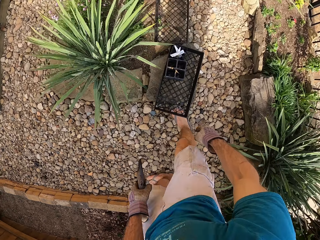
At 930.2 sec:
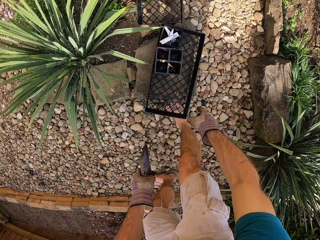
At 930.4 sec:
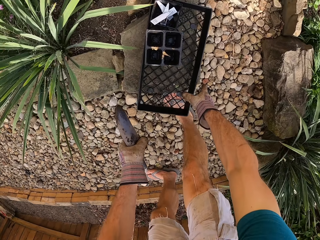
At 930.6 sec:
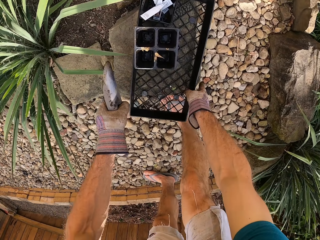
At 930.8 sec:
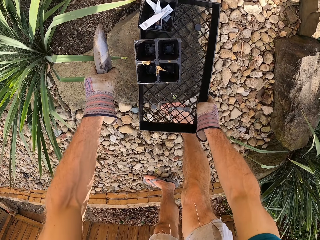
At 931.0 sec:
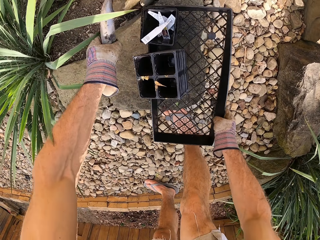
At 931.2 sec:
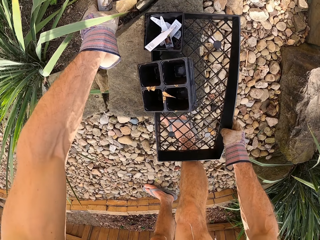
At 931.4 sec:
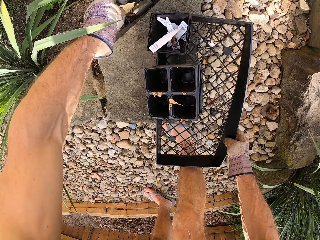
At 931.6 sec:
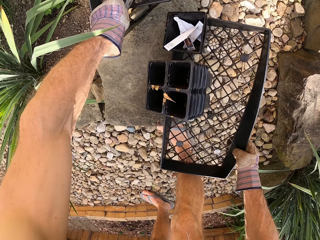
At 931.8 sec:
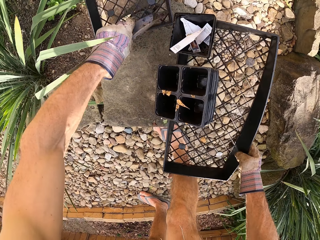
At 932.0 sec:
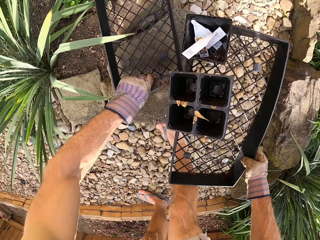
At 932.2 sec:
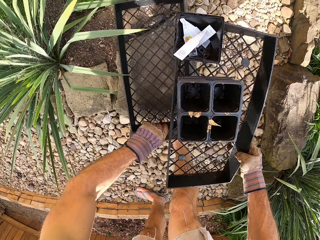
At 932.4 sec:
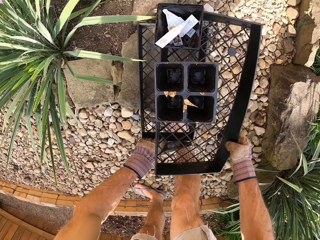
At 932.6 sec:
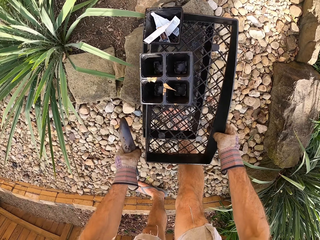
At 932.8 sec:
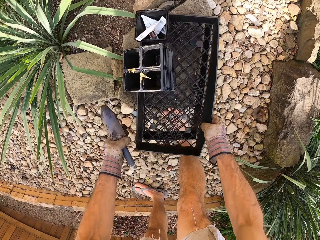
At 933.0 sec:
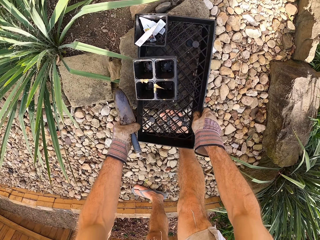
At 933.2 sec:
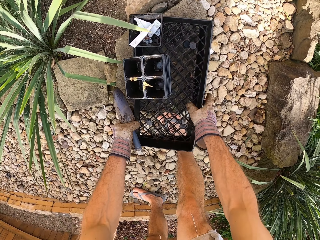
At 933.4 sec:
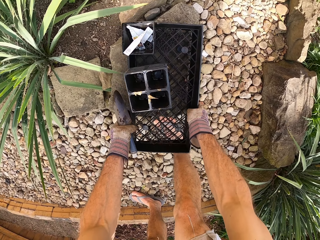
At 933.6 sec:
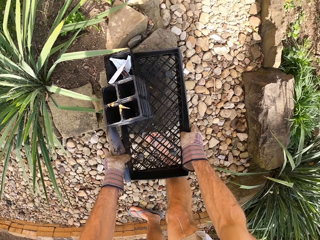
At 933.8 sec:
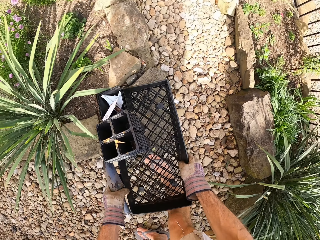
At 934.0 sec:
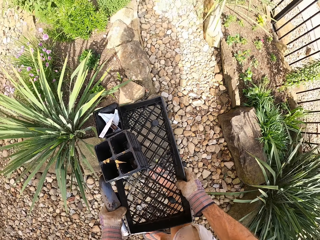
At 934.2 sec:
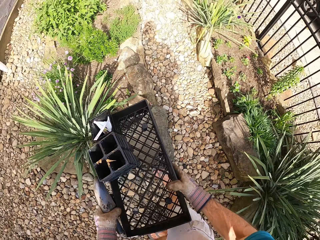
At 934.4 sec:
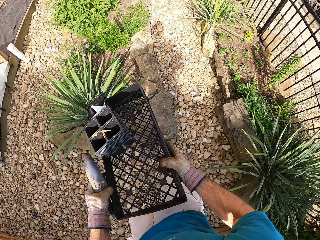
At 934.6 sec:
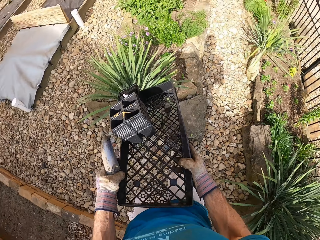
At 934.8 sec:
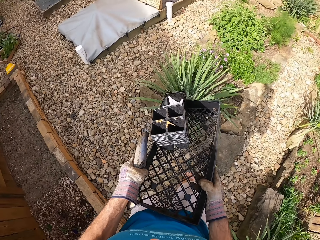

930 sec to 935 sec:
The camera wearer picks up a tray. They move the trays. They pick up a tray again. They put the trays together. They arrange the trays. They pick up the trays.
